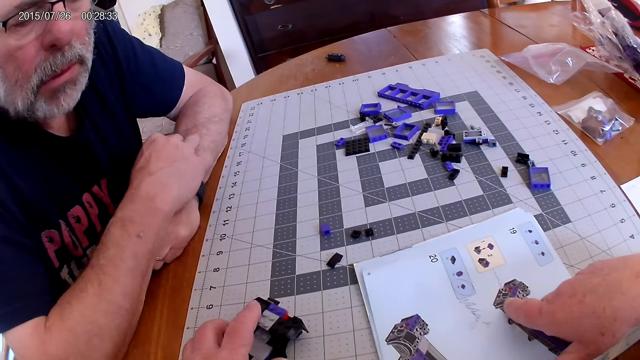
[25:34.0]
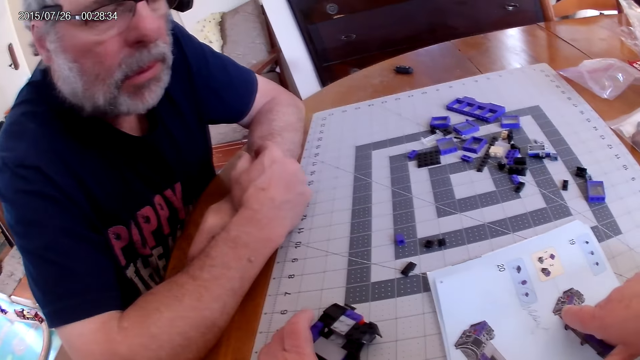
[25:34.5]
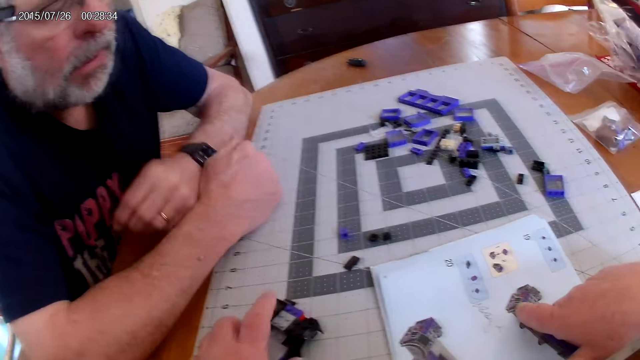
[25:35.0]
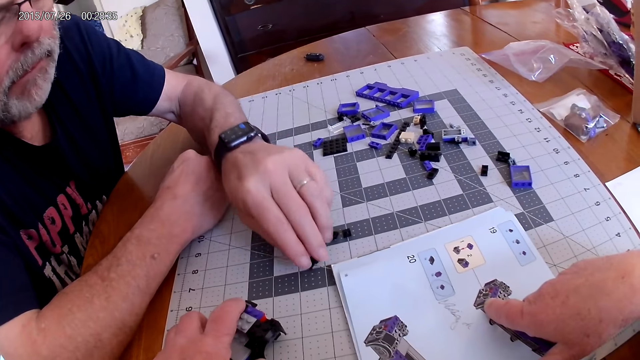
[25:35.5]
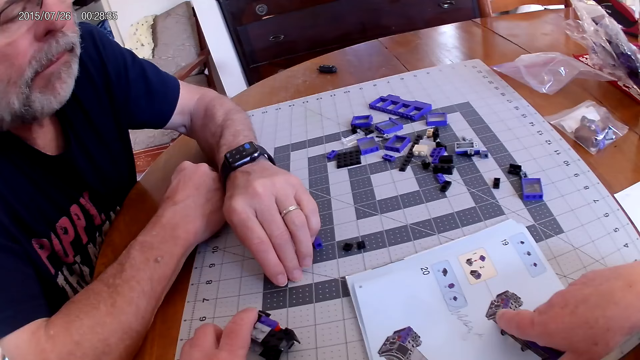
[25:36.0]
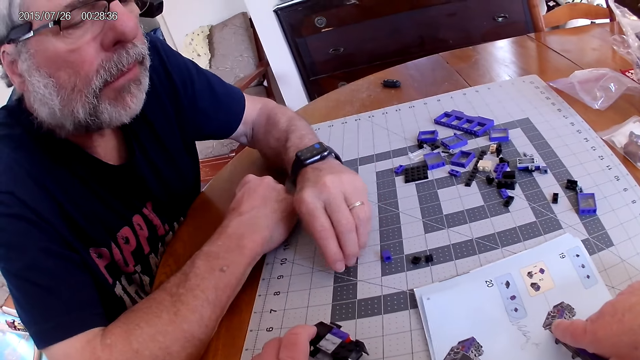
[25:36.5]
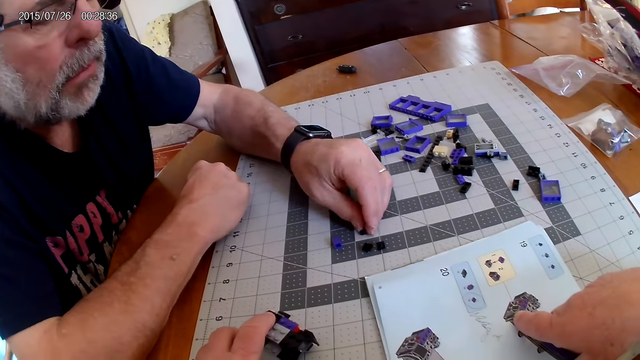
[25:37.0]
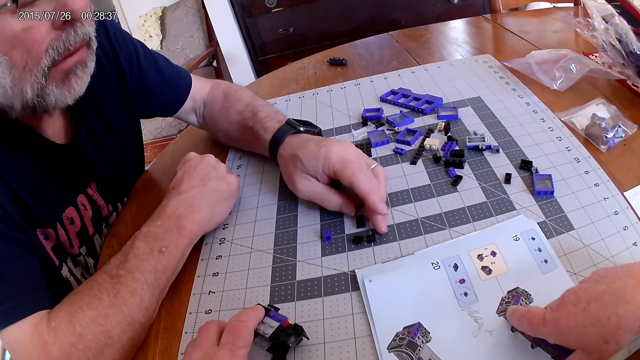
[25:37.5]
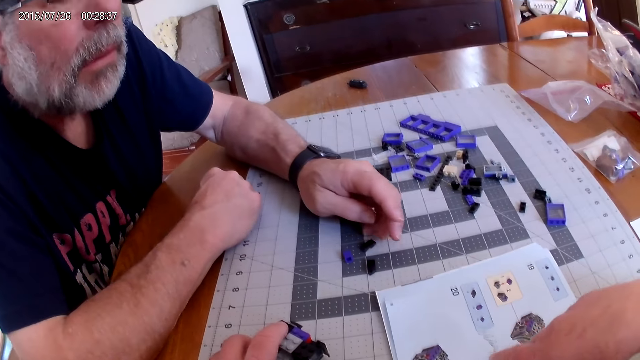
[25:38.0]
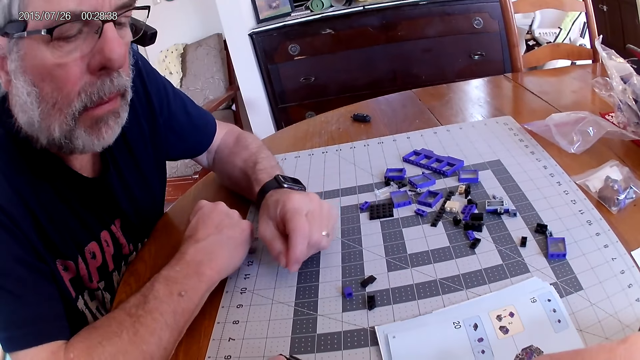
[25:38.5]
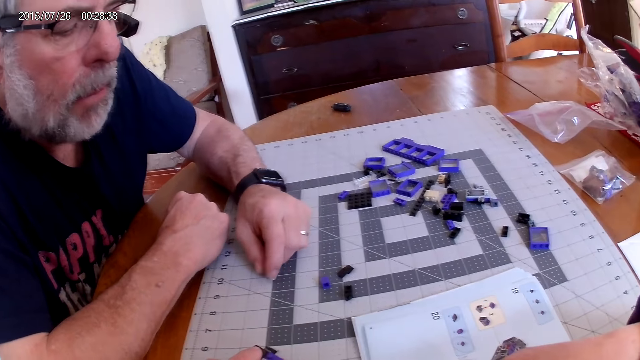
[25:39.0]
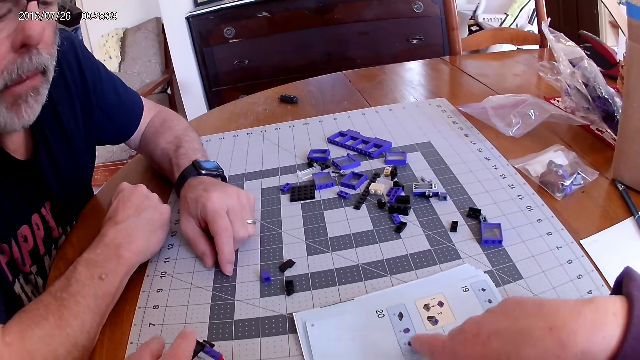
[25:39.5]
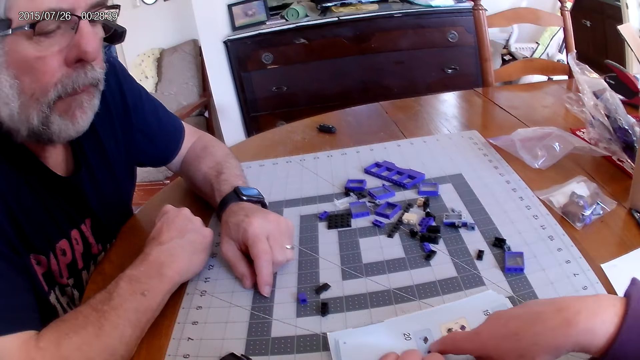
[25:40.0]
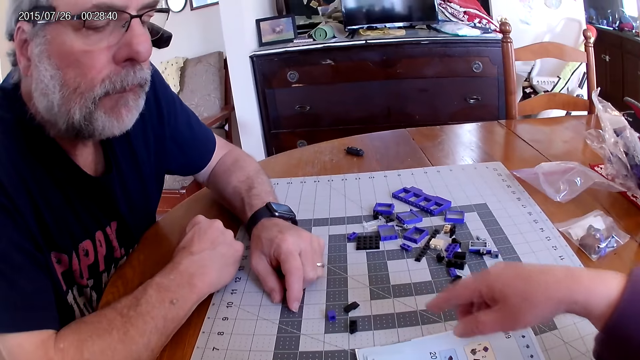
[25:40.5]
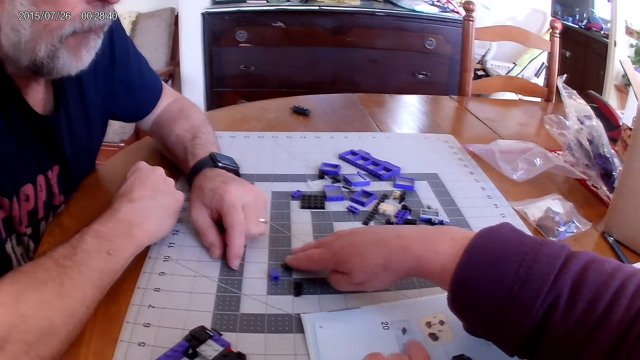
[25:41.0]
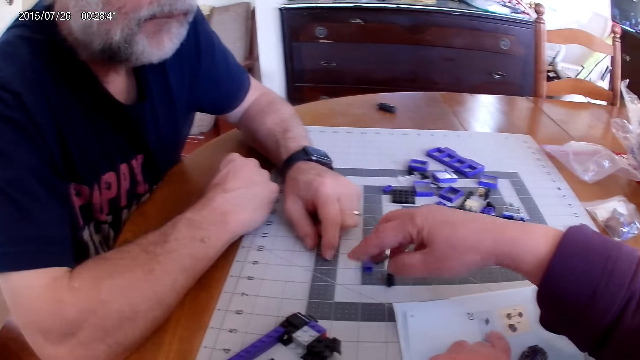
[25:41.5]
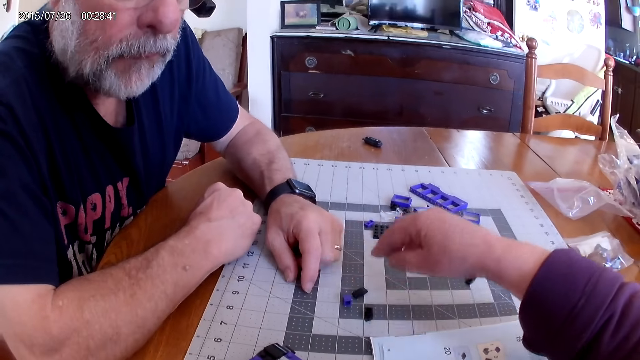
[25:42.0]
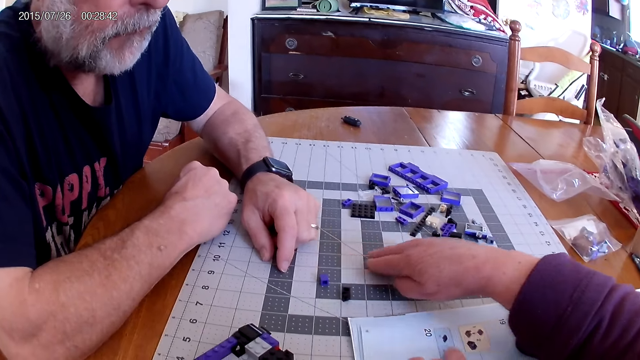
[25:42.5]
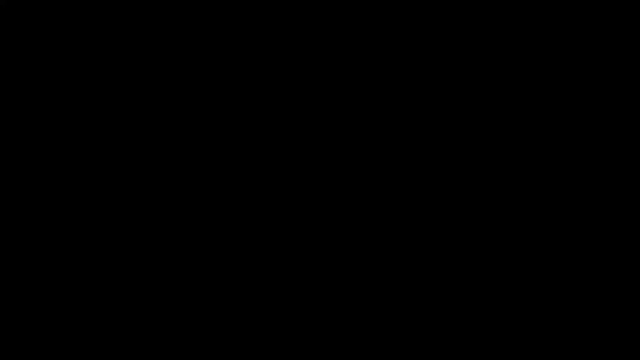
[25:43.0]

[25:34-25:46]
The camera wearer looks at the instructional manual book. A man moves the plastic pieces. The camera wearer looks at the instructional manual book. They move the plastic pieces.

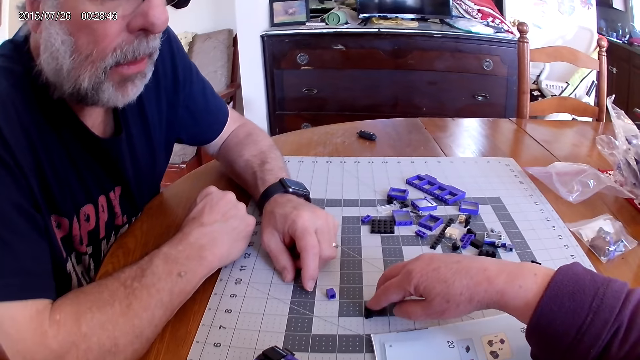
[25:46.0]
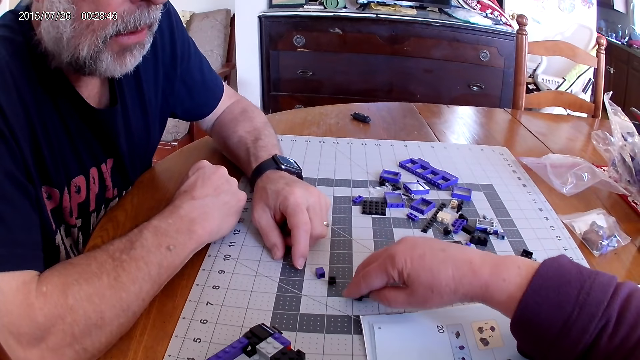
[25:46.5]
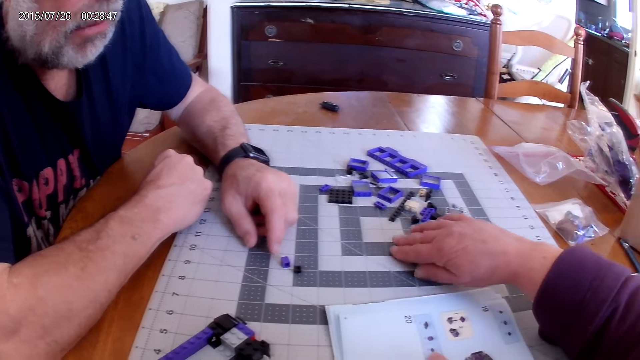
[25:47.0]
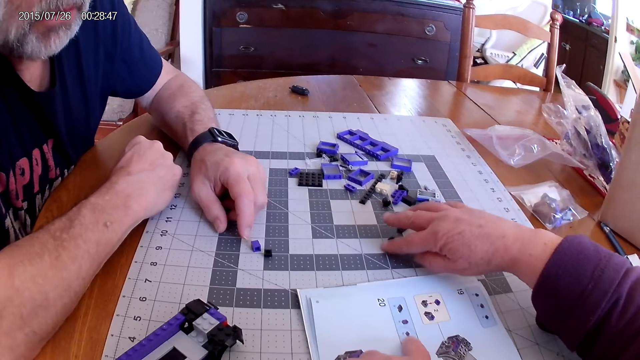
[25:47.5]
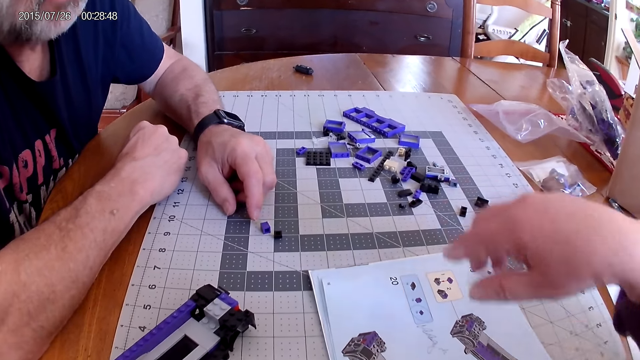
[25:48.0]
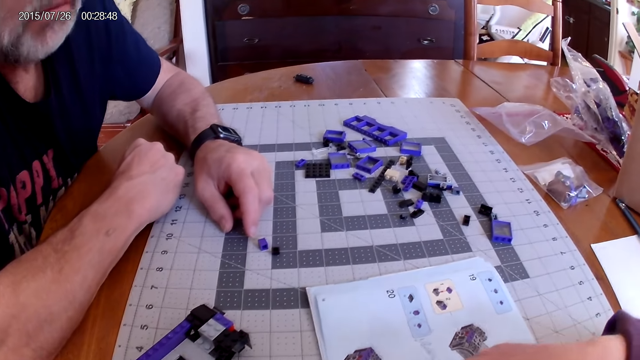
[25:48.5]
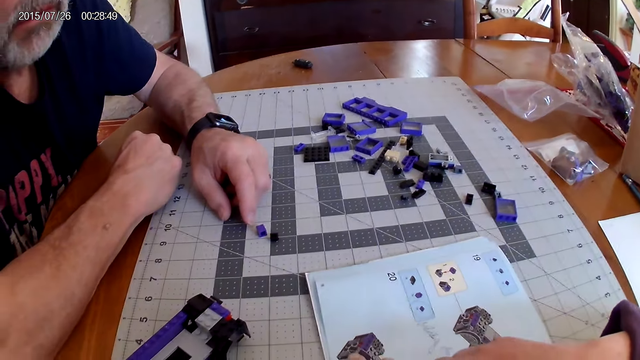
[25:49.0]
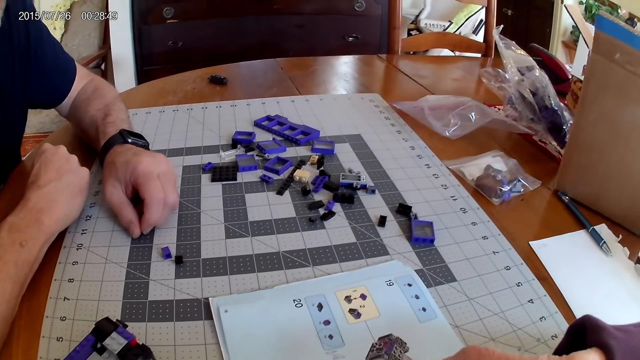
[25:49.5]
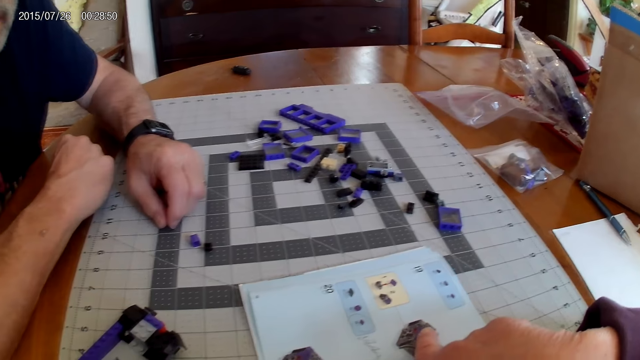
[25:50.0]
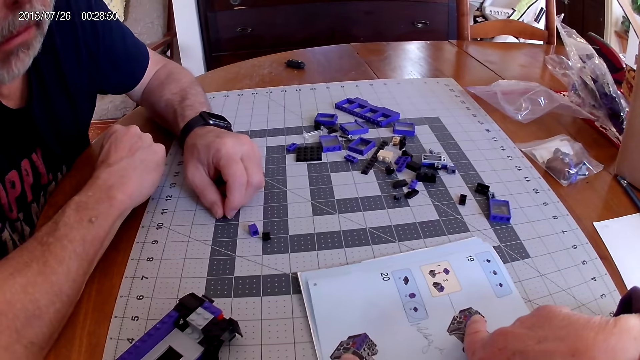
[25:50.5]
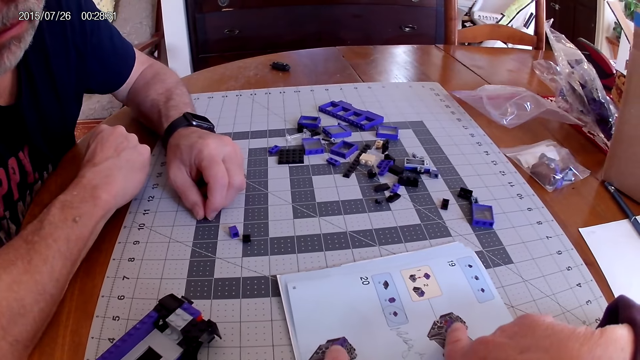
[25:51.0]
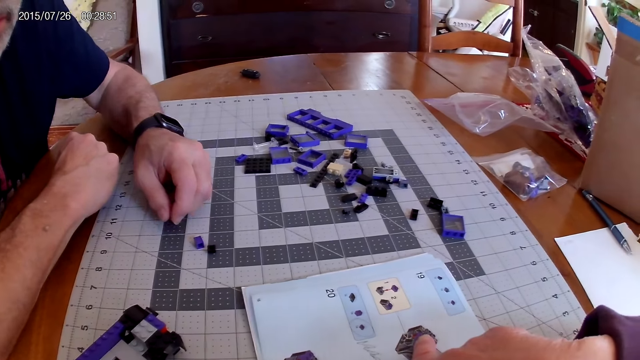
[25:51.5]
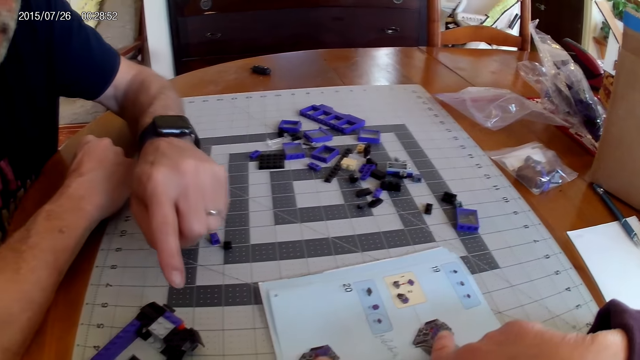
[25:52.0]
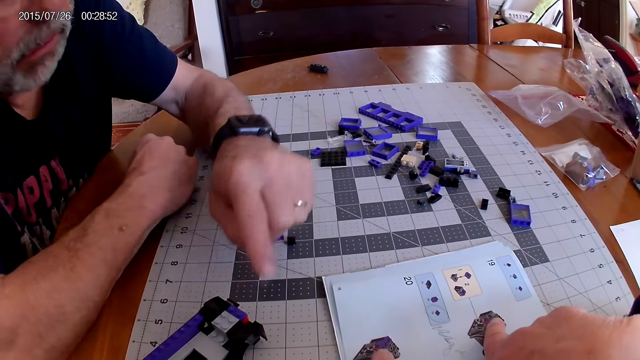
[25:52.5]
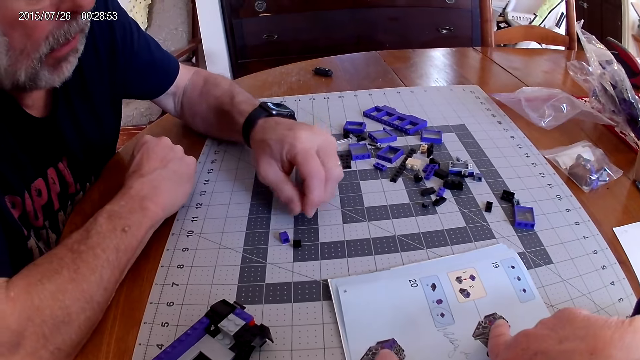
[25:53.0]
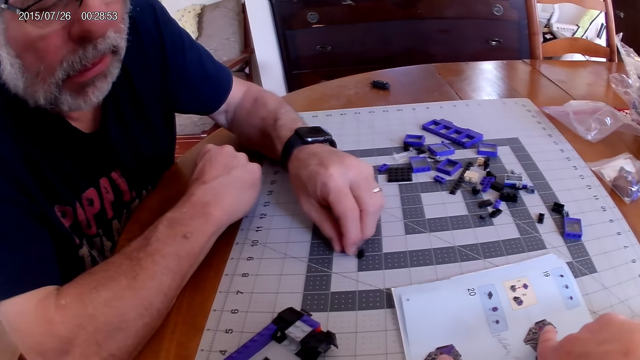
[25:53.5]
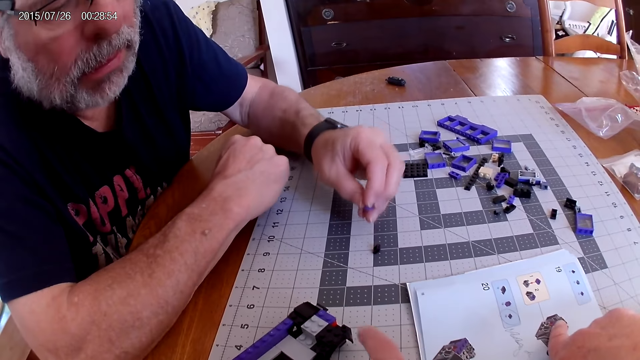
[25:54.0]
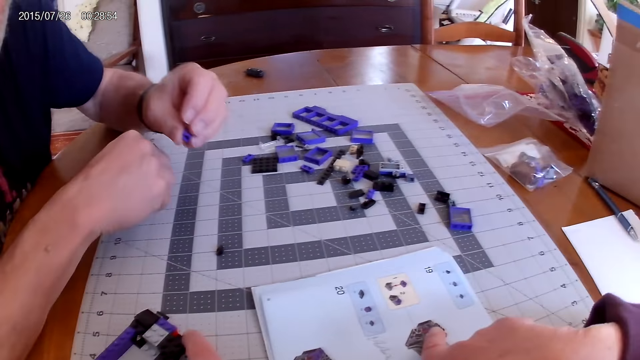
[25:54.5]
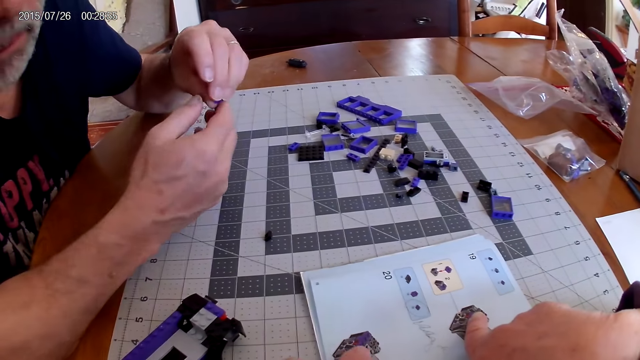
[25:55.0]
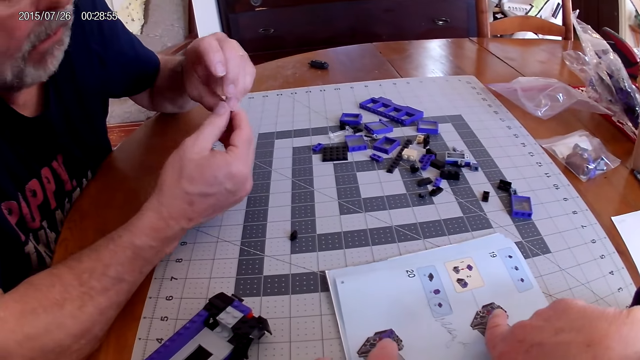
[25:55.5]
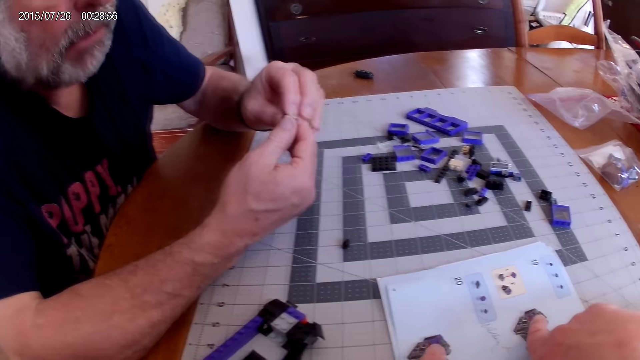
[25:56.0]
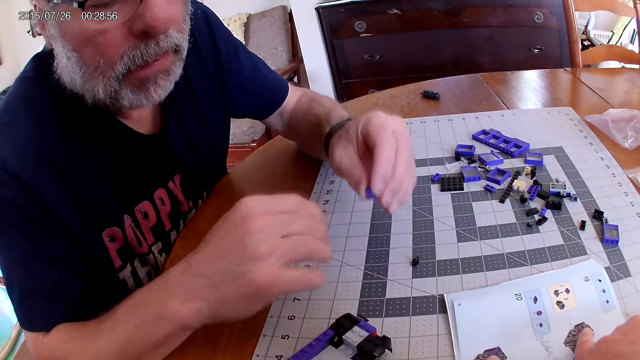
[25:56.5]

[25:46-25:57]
The camera wearer looks at the instructional manual book.
